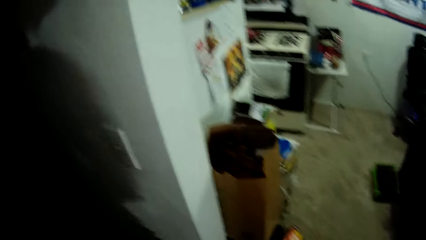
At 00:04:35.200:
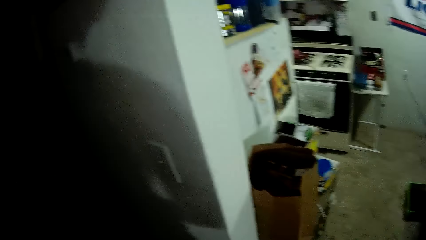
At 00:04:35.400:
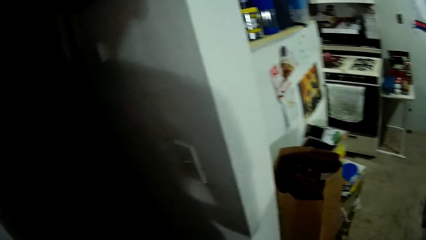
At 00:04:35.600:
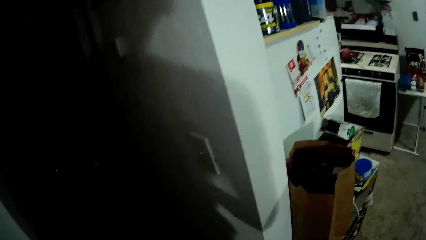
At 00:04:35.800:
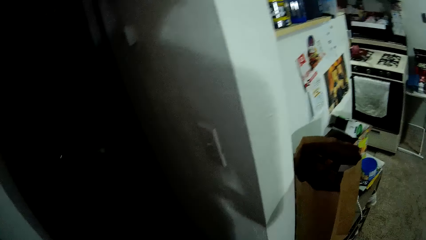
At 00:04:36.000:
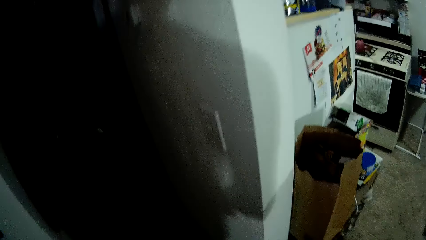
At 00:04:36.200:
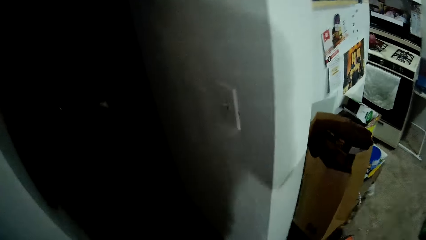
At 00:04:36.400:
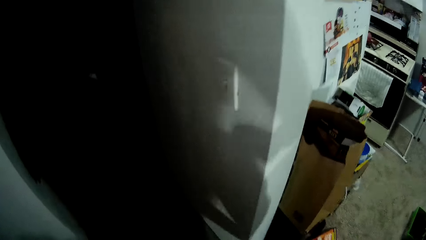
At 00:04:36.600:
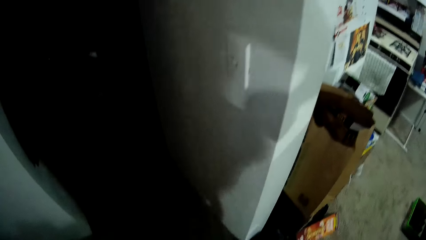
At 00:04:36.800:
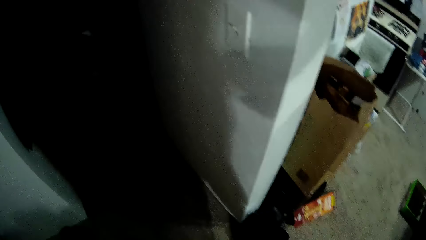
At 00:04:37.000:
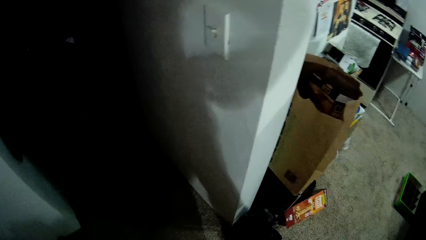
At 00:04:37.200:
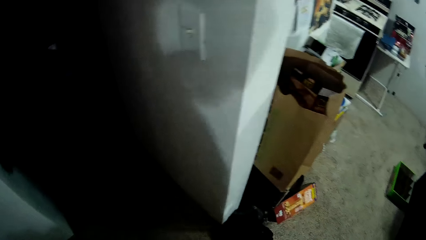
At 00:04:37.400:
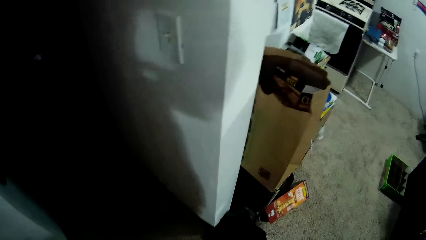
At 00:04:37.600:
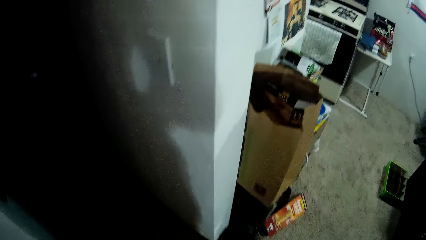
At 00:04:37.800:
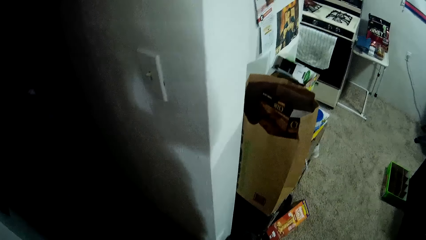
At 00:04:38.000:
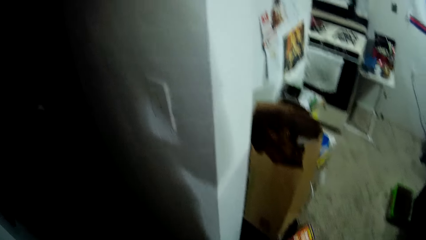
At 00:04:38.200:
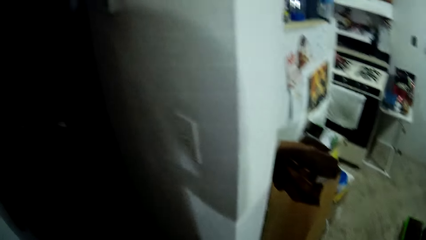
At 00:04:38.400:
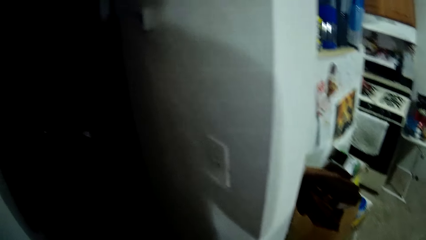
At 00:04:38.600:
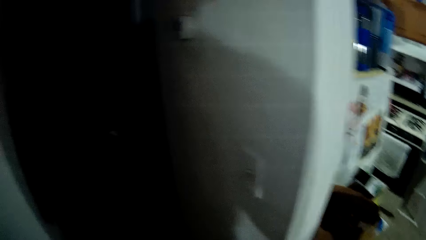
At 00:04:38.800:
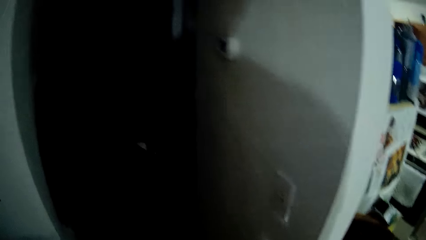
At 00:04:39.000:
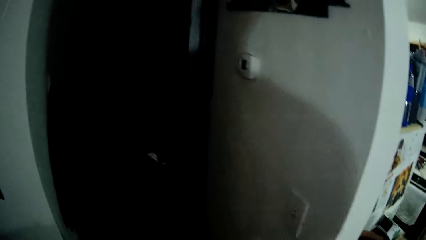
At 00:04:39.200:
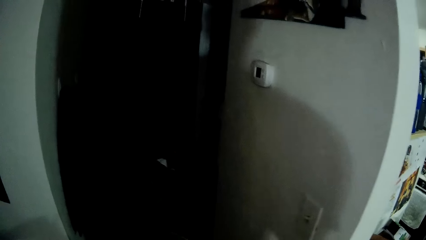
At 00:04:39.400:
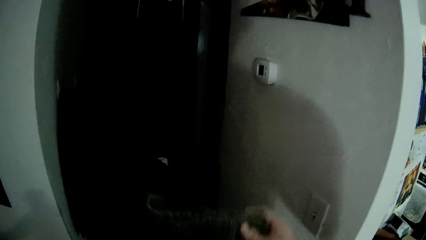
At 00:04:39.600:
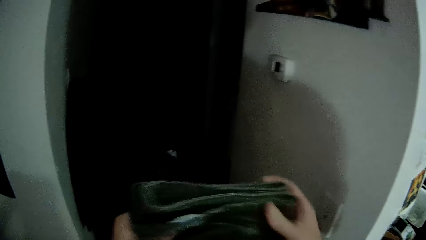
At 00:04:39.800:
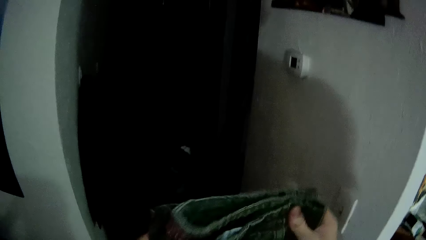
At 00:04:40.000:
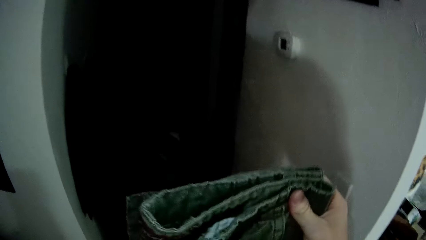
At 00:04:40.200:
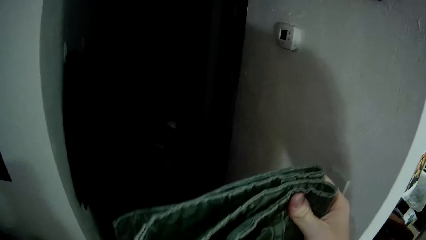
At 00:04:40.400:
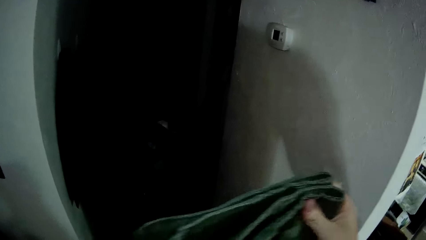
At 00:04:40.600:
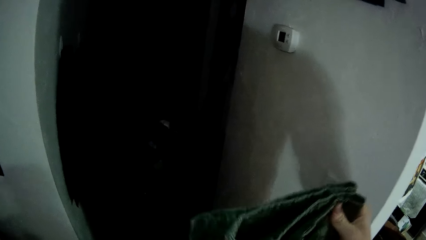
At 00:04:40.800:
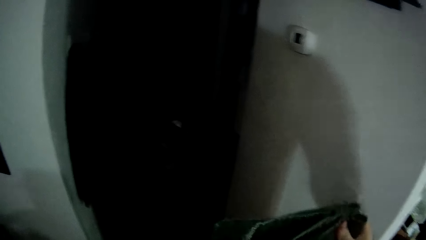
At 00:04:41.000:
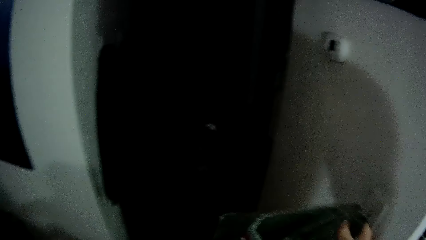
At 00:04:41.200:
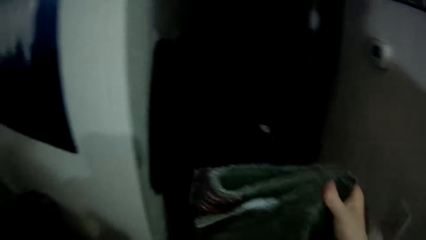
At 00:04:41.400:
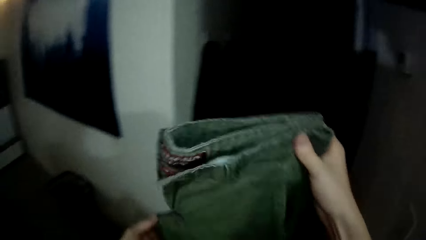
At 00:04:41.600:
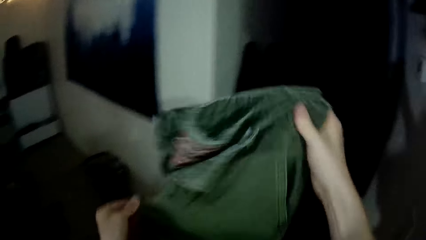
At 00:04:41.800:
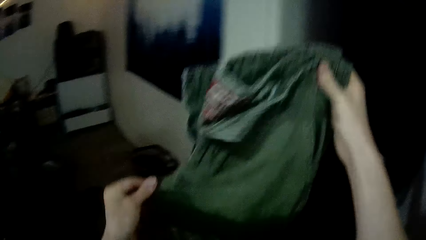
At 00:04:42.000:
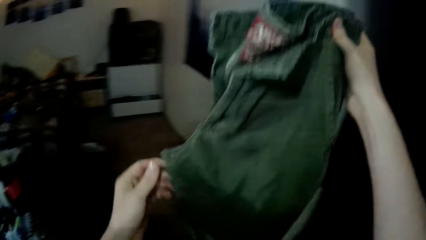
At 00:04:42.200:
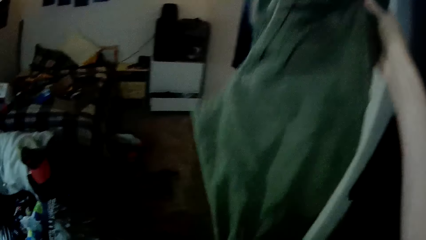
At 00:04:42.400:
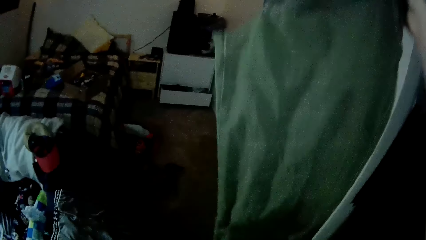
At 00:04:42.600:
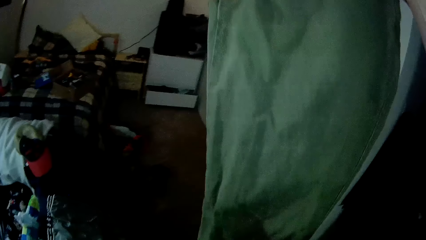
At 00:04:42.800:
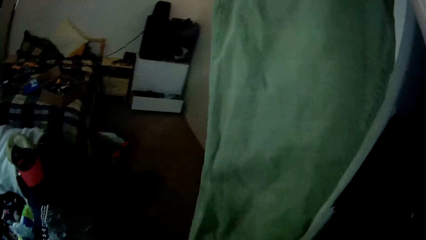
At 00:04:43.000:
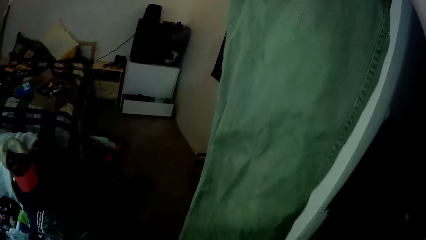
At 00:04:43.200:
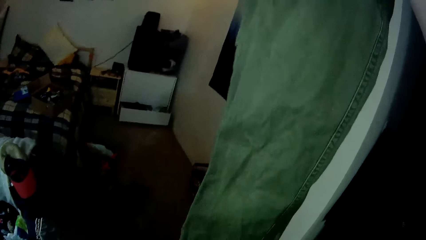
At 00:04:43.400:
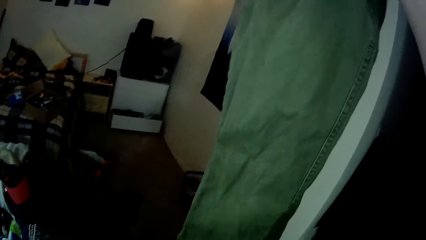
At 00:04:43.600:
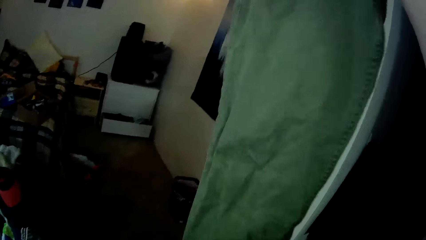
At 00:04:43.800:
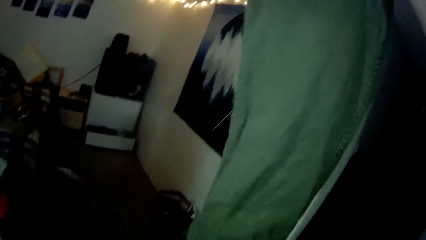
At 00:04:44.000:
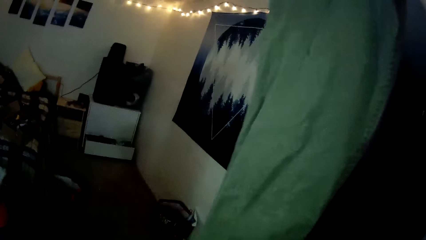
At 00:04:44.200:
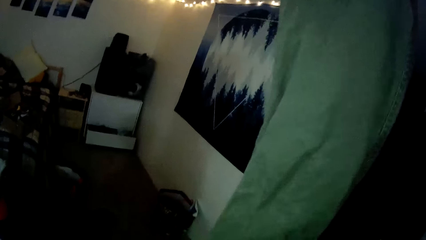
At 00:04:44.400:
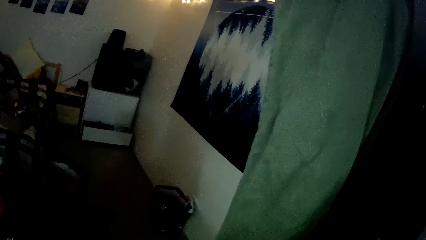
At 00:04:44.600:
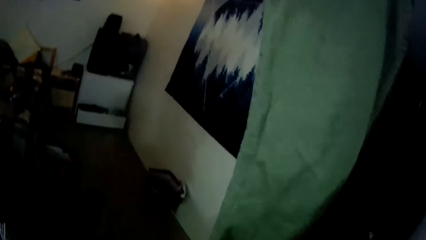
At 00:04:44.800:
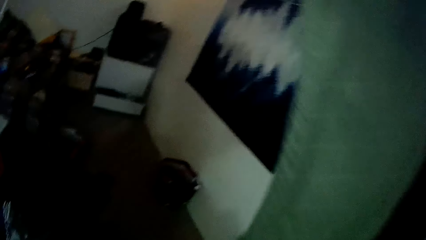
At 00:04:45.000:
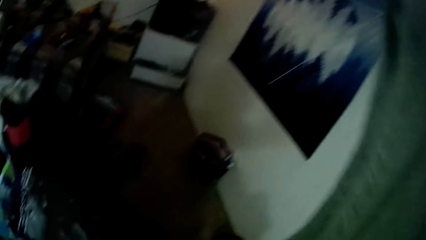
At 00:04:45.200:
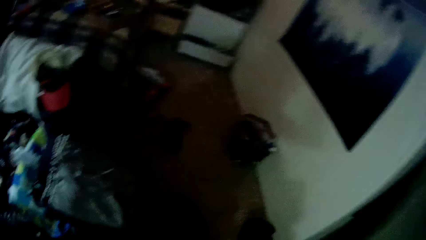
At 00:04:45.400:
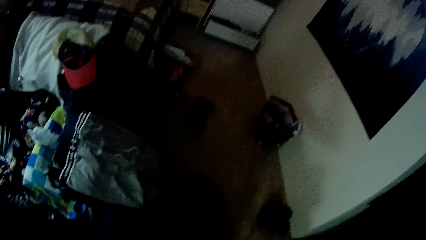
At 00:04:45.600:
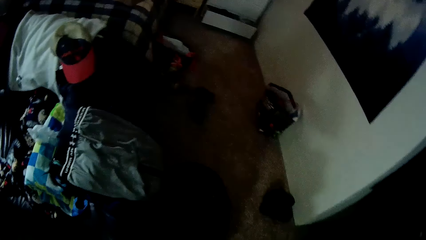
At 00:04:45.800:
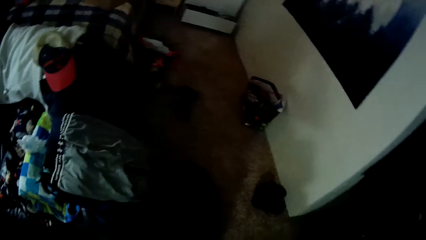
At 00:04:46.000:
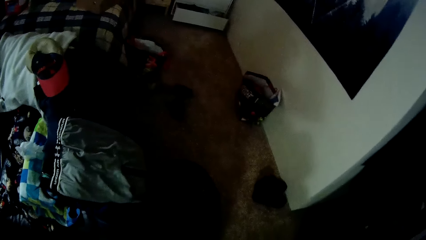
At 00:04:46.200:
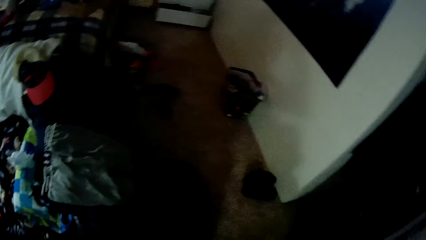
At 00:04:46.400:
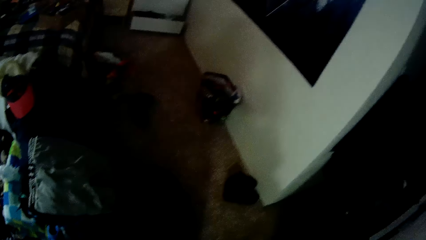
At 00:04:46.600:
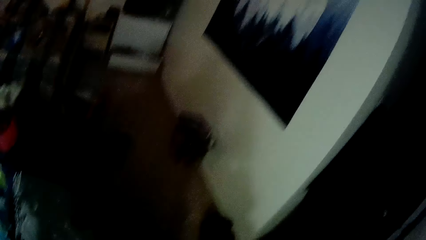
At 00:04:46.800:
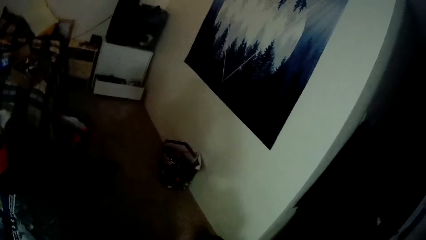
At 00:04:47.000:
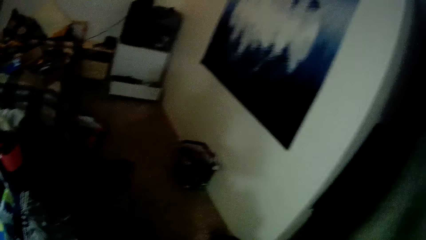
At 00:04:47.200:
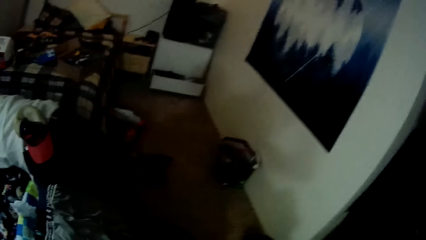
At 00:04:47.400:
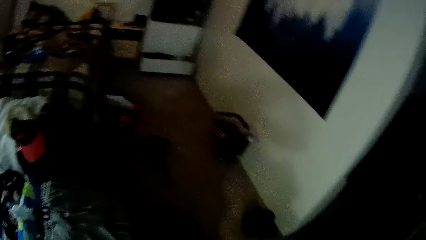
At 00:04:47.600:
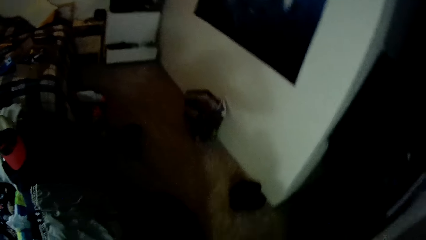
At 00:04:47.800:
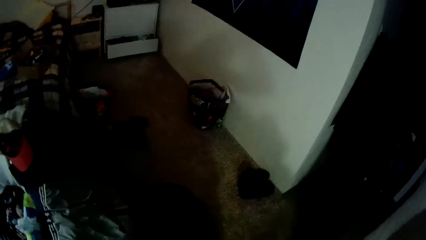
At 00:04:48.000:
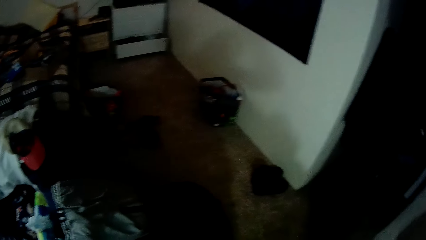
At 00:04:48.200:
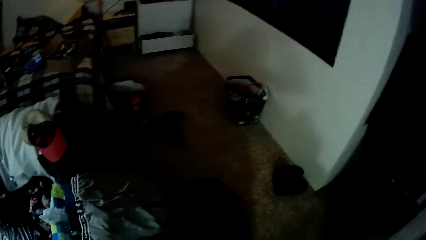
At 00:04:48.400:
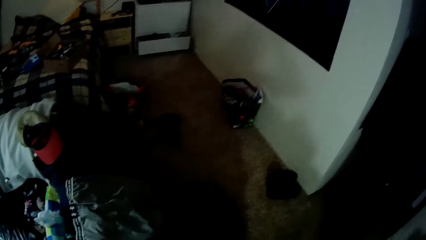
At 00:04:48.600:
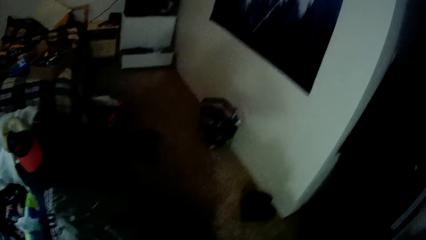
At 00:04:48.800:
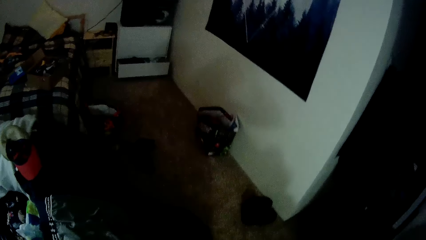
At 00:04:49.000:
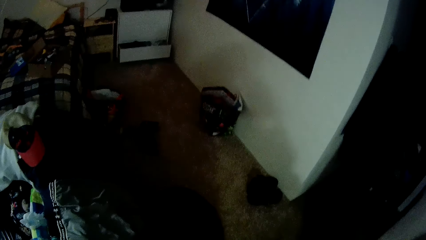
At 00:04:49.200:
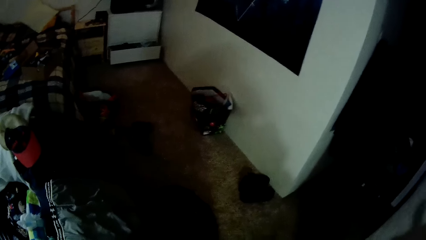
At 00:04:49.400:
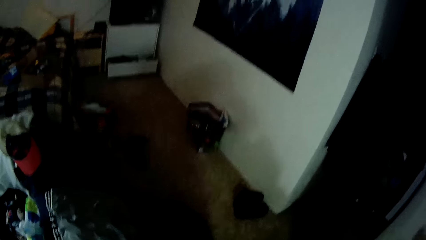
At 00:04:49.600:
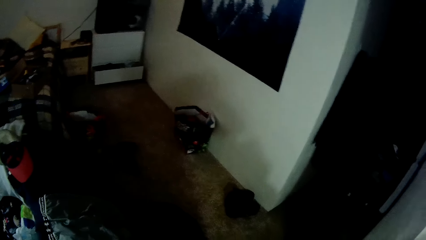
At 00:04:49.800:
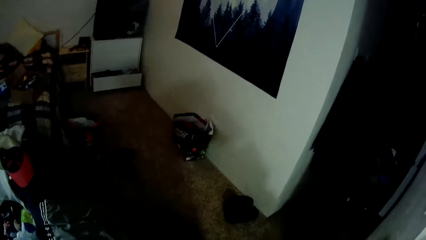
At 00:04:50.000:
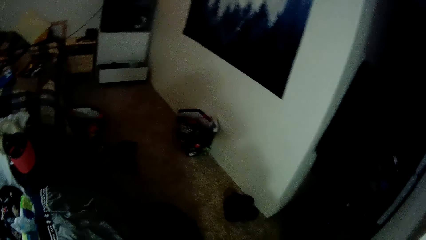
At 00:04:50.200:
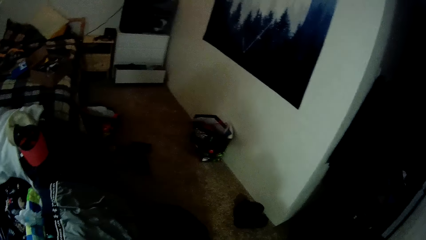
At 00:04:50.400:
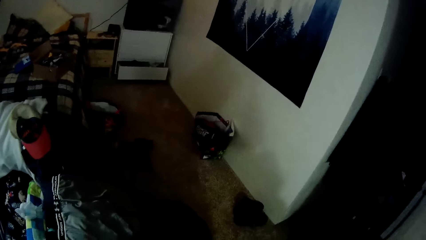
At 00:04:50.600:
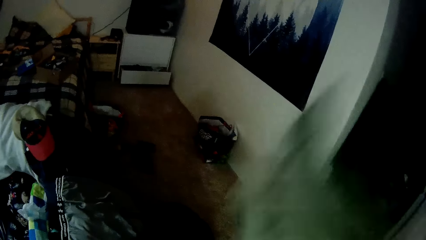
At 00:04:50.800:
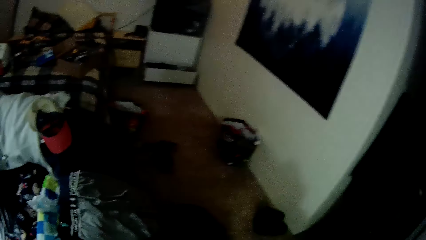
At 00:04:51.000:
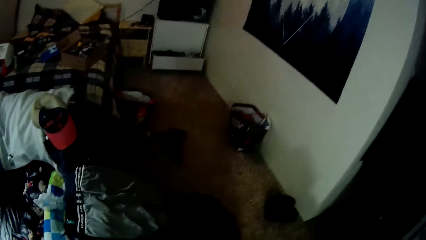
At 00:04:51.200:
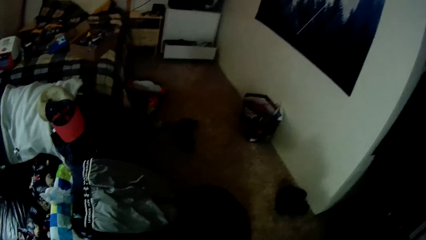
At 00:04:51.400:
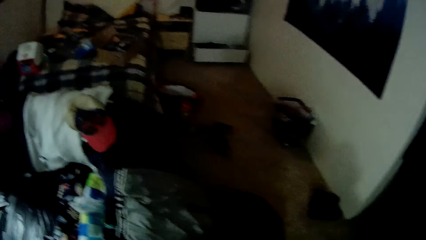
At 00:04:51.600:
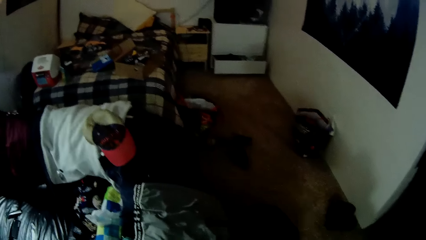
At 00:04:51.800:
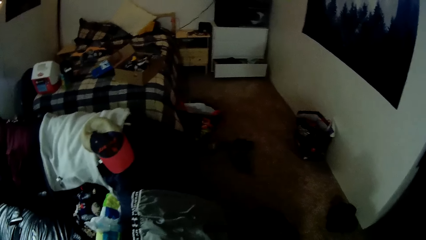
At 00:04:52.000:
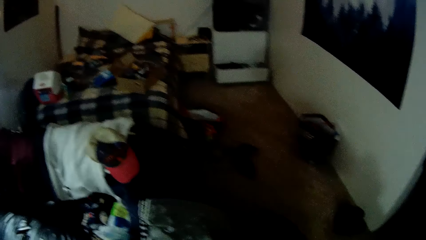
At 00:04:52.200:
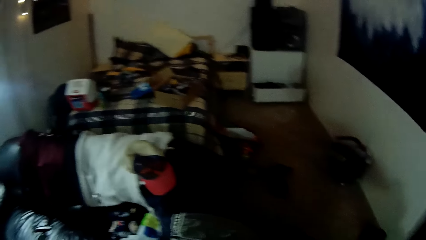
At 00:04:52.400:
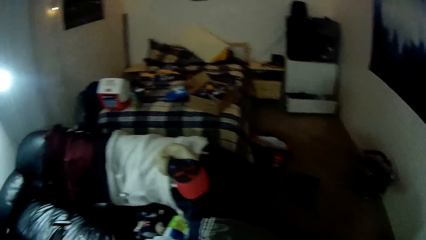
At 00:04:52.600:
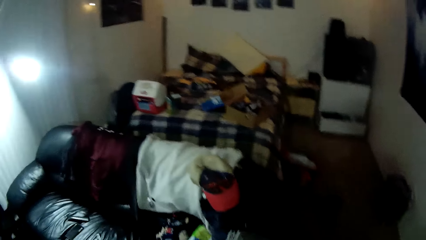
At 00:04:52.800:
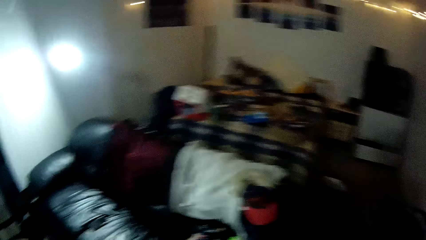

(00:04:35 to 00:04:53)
The camera wearer stands in the house. They fold another cloth. They fold a trouser.
